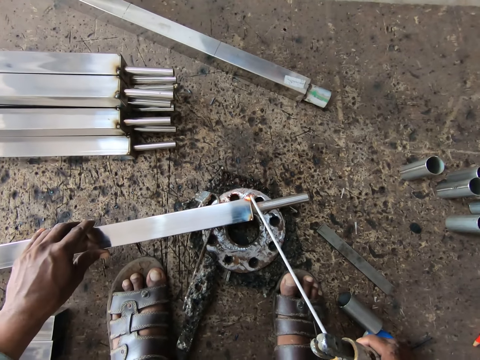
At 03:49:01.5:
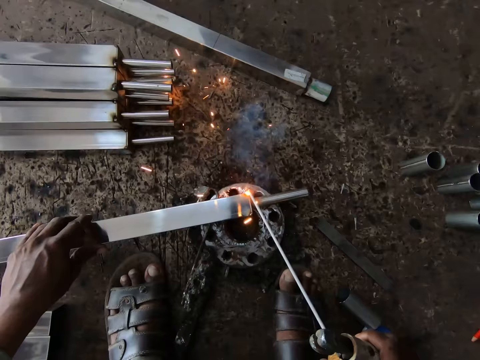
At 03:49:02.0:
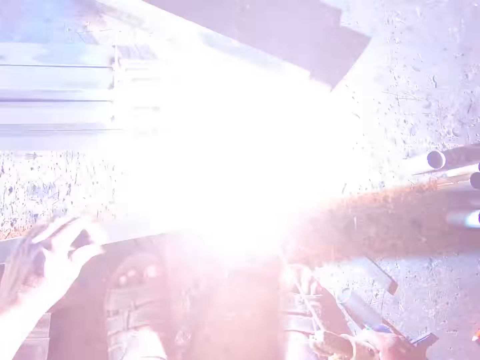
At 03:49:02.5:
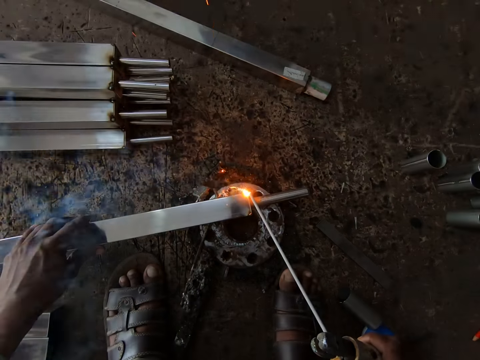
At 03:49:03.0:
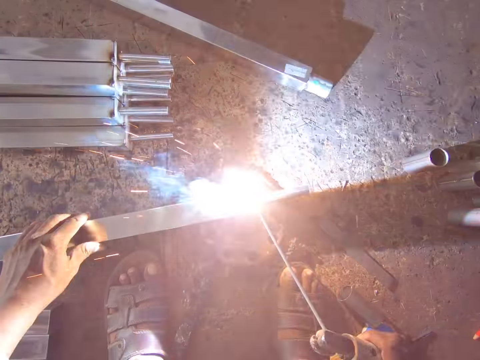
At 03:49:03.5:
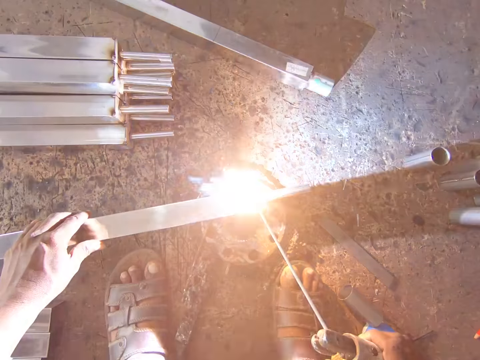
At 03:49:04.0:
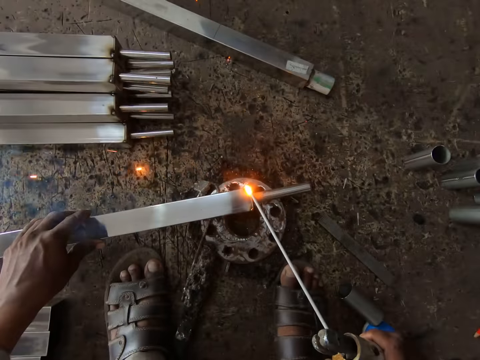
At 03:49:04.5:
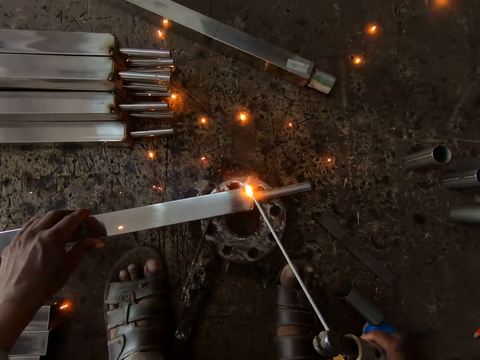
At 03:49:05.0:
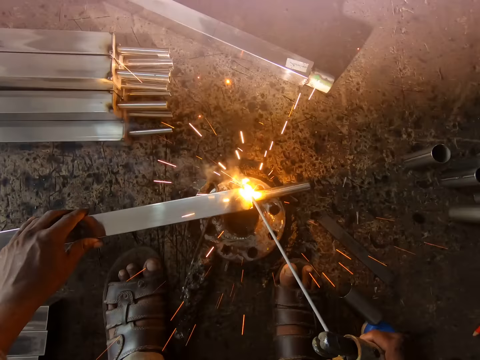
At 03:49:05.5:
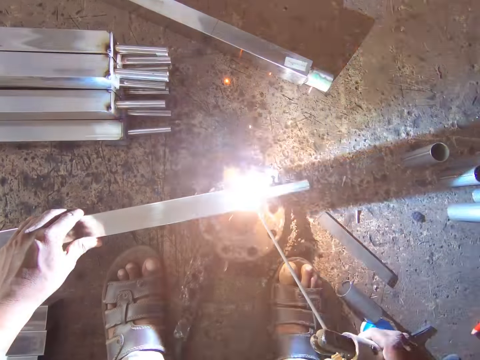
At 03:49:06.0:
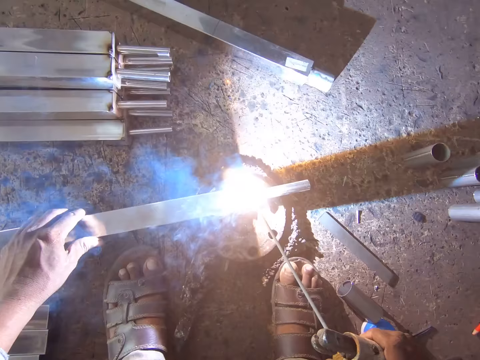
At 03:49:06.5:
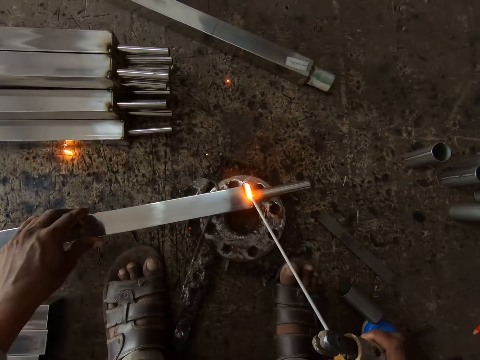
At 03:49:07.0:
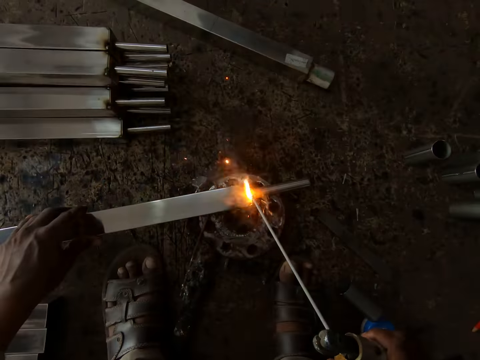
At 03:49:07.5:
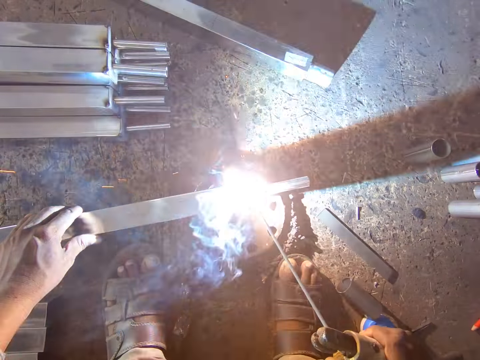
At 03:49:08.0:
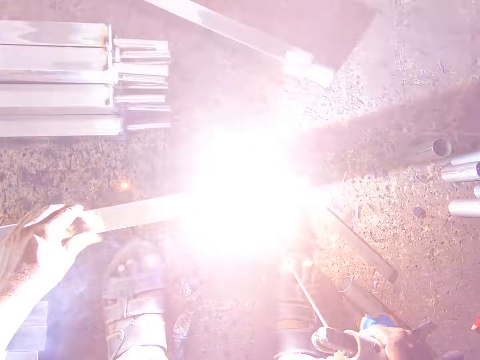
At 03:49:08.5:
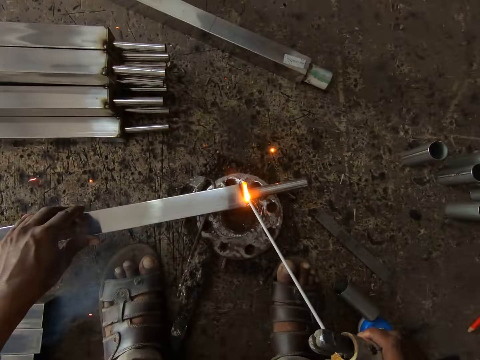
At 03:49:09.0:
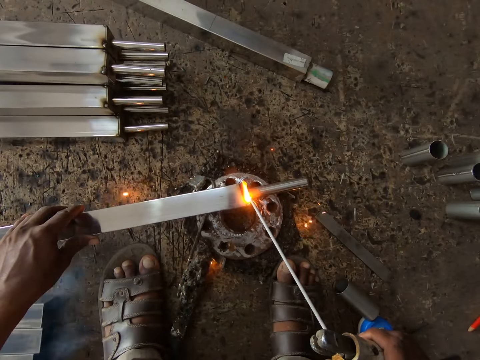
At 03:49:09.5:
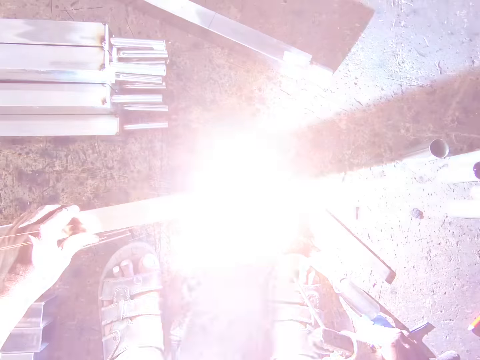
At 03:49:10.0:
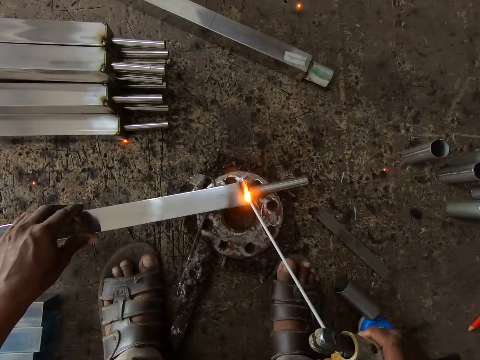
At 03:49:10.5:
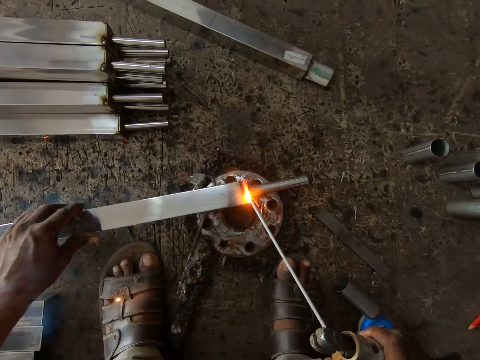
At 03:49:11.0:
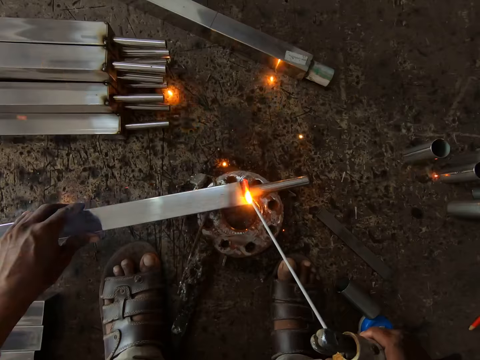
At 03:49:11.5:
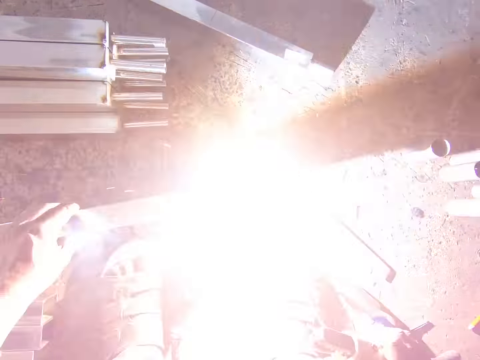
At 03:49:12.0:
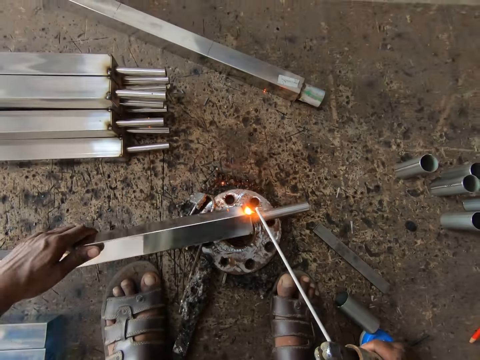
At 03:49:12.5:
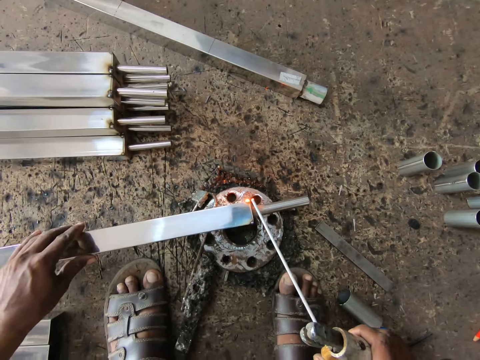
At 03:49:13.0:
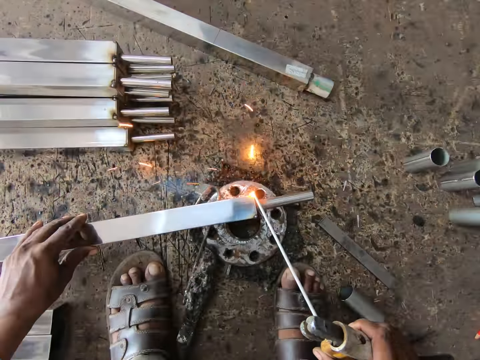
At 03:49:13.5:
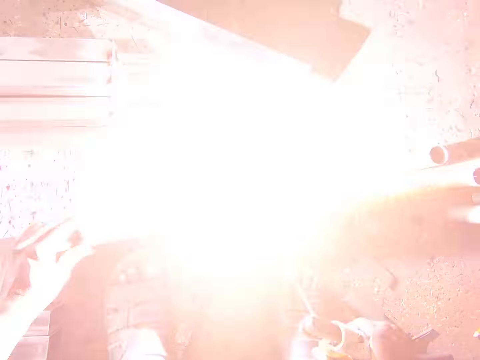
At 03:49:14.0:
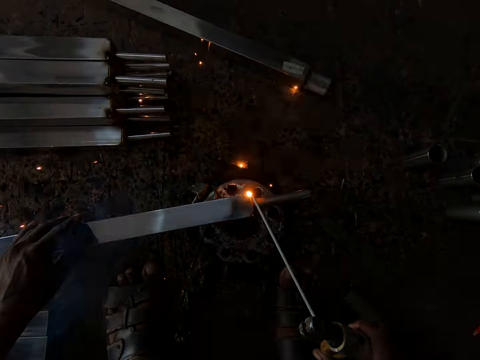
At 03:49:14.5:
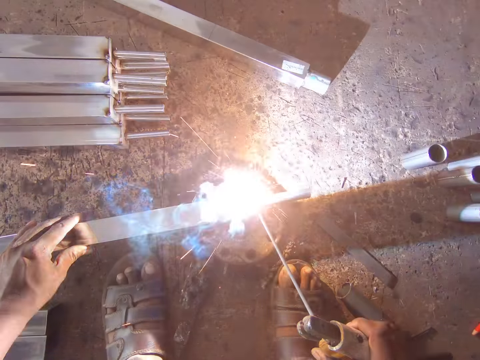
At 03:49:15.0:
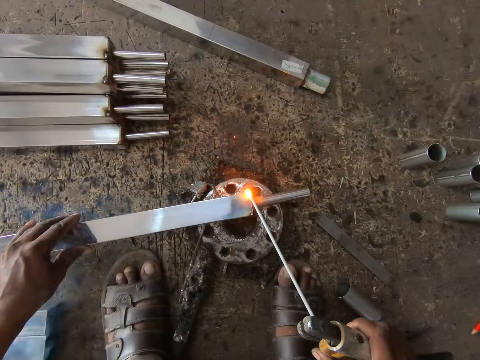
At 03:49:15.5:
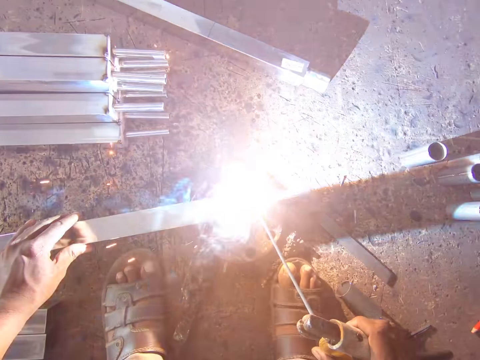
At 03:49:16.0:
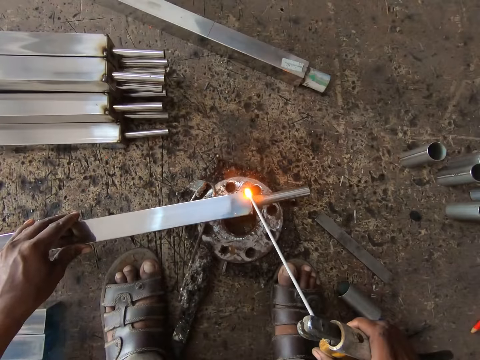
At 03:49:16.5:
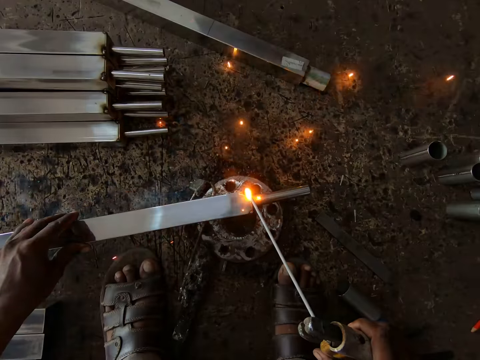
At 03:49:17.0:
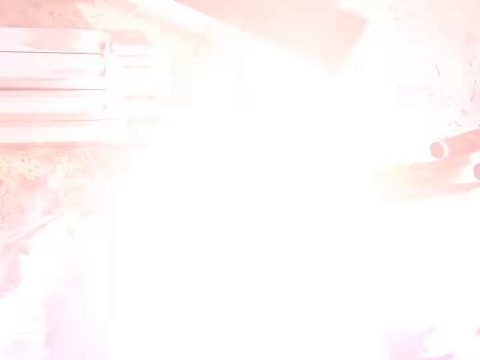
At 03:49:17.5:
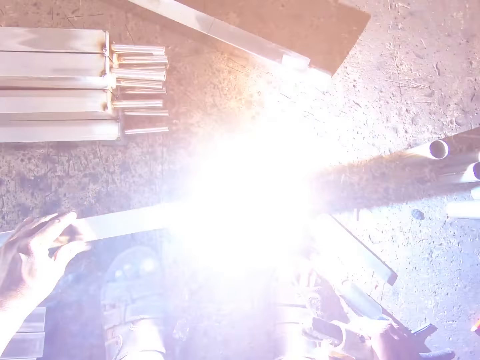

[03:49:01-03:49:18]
The camera wearer welds the steel rod in his left hand on the flange with the electrode in the electrode holder in his right hand. He turns the steel rod on the flange with his left hand. He welds the steel rod in his left hand on the flange with the electrode in the electrode holder in his right hand.

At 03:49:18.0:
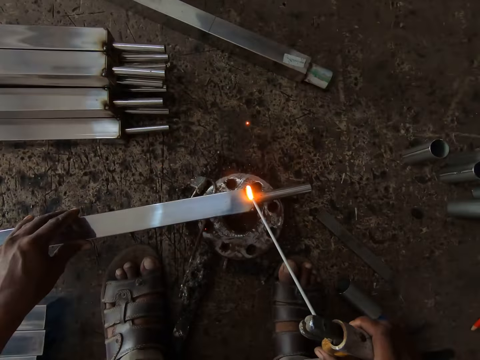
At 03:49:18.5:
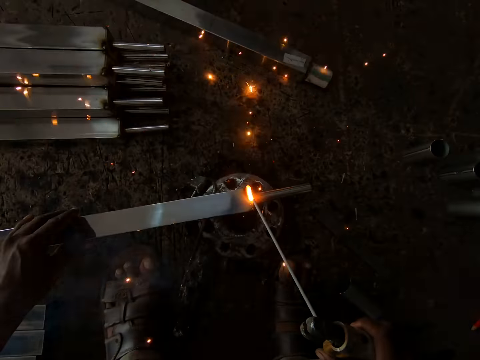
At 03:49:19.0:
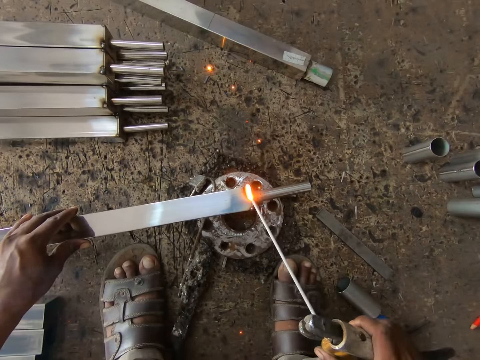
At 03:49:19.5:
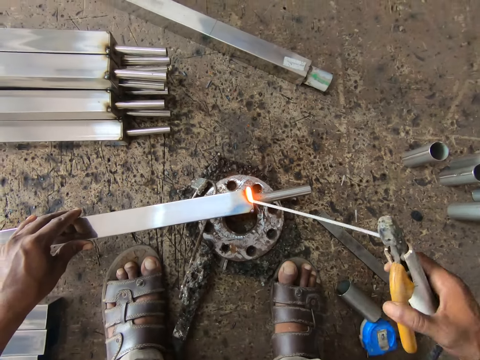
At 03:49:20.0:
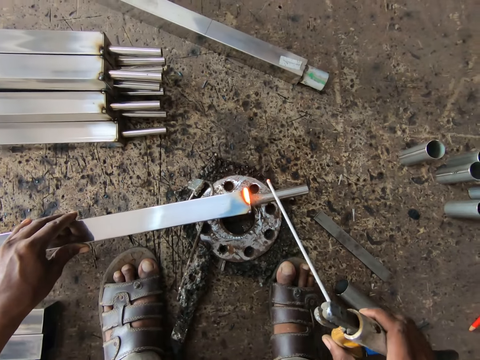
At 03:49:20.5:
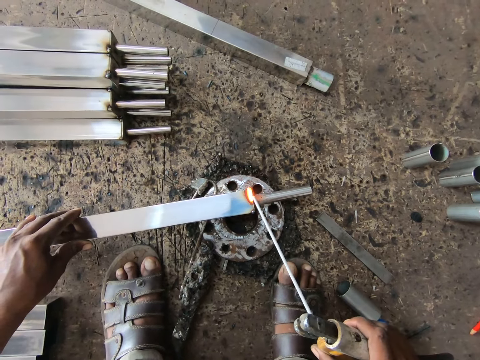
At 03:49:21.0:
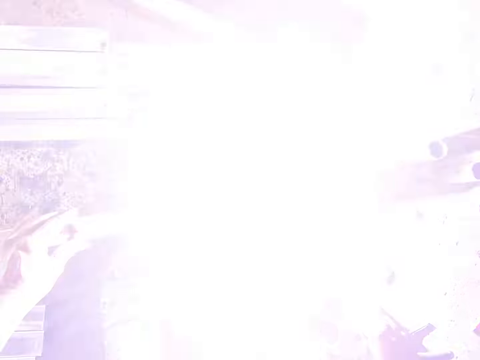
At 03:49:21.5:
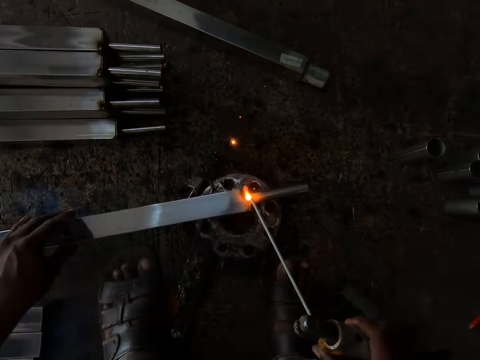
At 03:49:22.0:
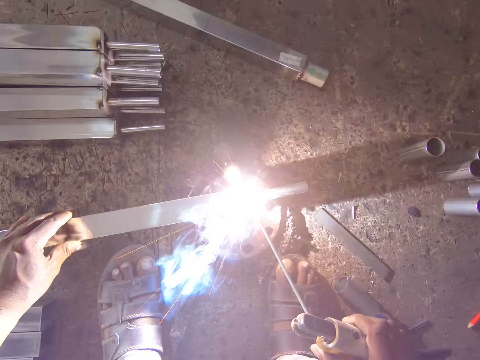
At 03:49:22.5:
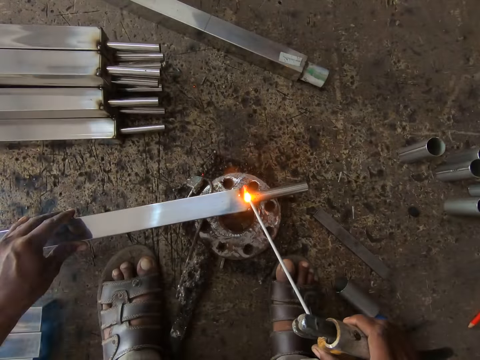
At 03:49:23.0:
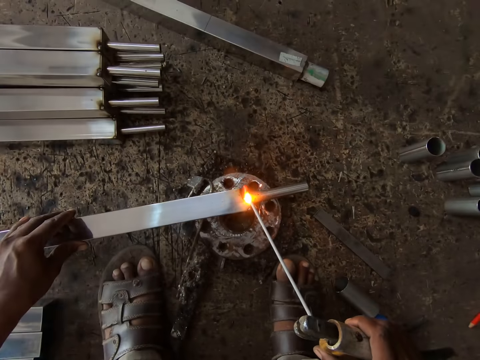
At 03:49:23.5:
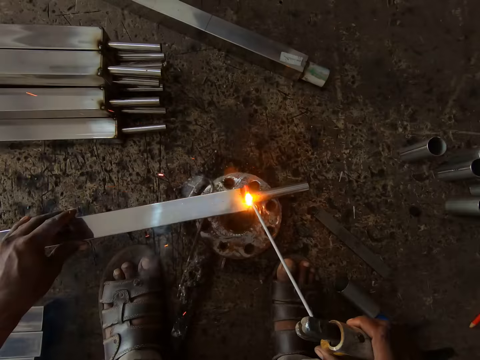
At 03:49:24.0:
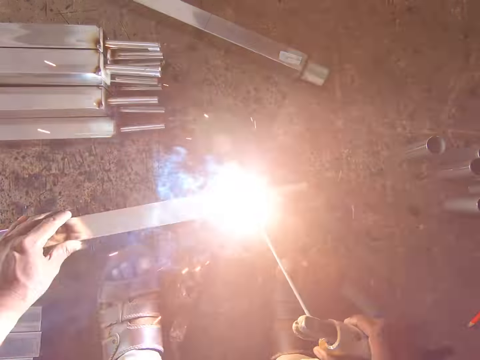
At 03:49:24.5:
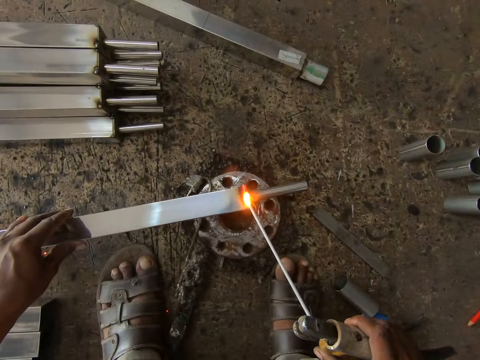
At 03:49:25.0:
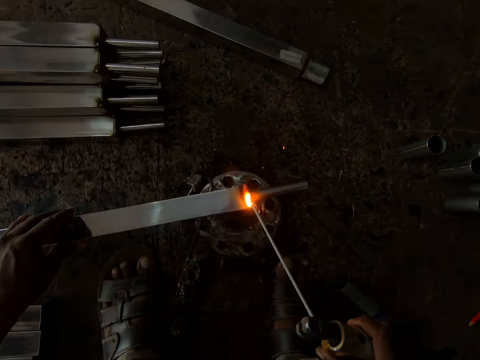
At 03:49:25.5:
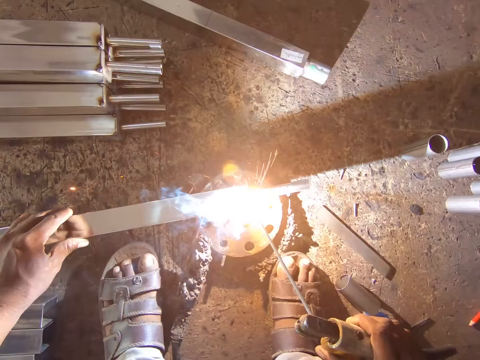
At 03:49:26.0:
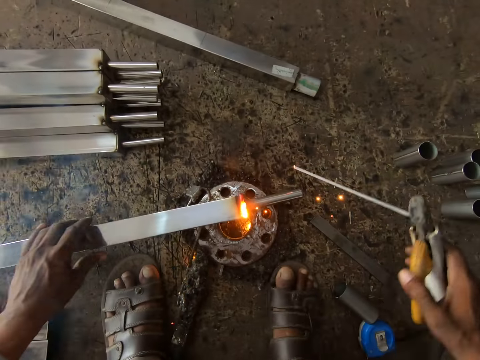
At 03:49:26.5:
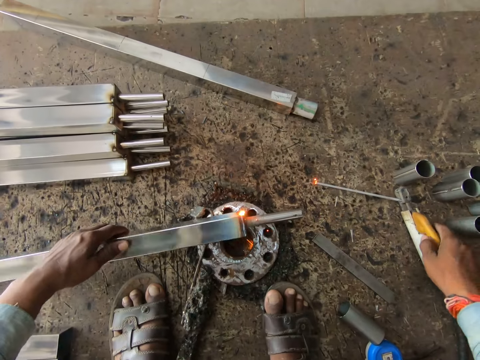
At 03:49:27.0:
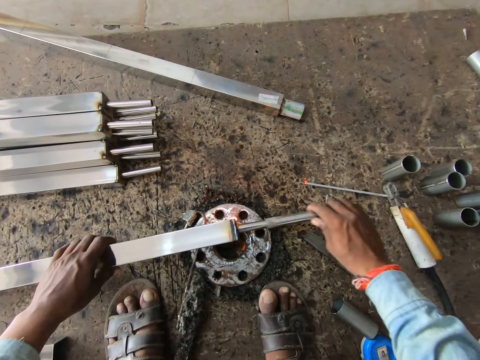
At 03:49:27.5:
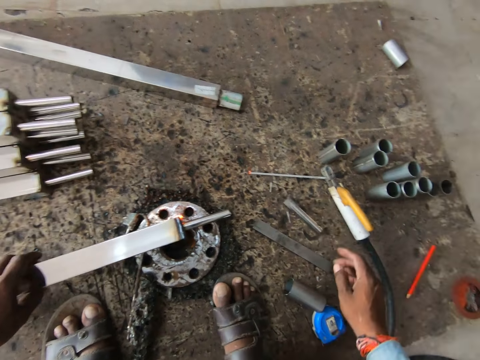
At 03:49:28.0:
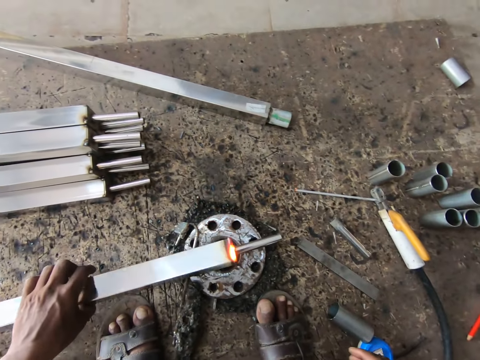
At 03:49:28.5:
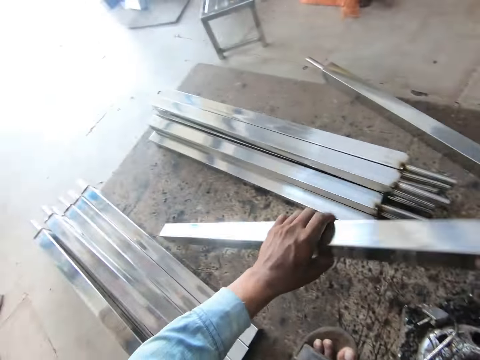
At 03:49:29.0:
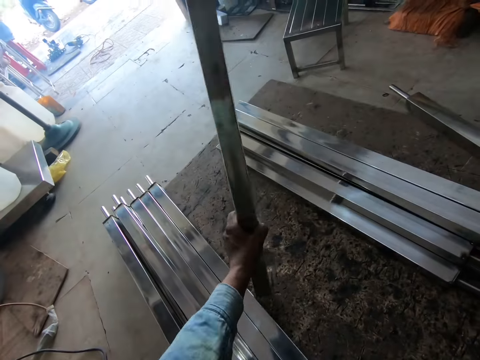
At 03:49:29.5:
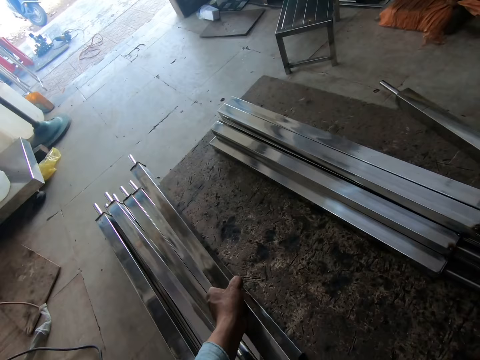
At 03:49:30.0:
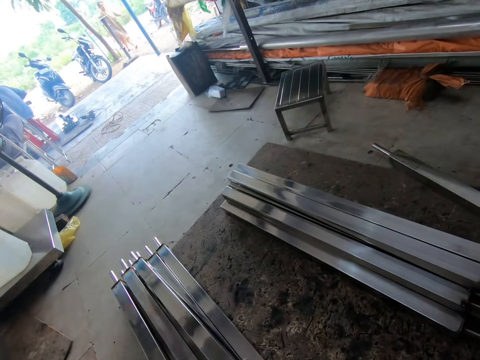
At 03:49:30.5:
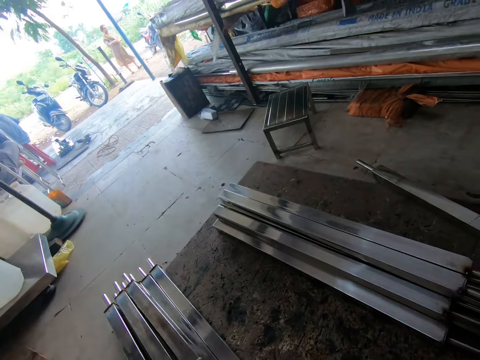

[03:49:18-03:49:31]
The camera wearer places the electrode holder on the floor with his right hand. He turns the steel rod on the flange with his left hand. He removes the welding head from the steel rod in his left hand with his right hand and places the welding head on the floor with his right hand. He lifts the steel rod from the flange on the floor with his left hand. He places the steel rod on the pile of welded steel rods on the floor with his left hand.
